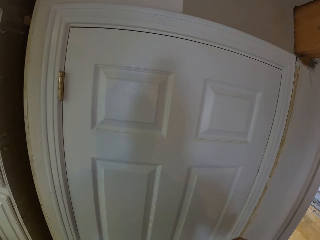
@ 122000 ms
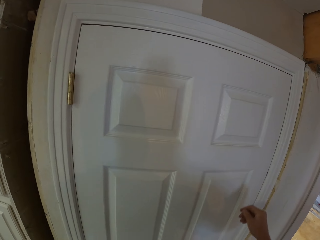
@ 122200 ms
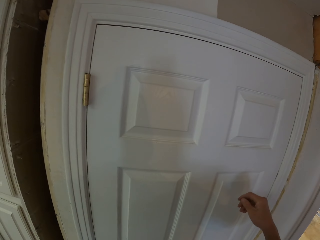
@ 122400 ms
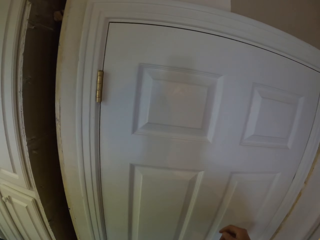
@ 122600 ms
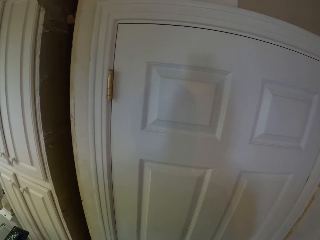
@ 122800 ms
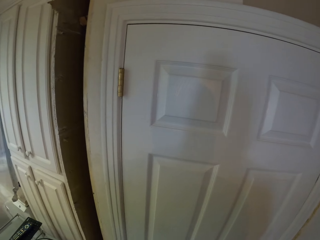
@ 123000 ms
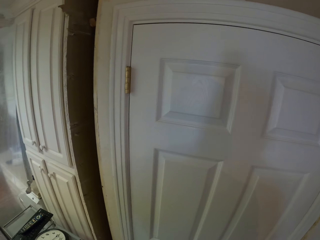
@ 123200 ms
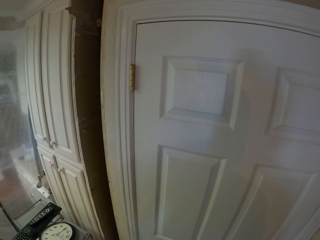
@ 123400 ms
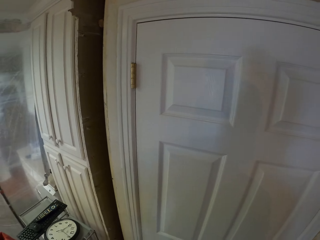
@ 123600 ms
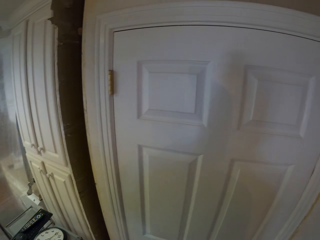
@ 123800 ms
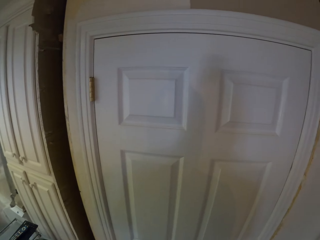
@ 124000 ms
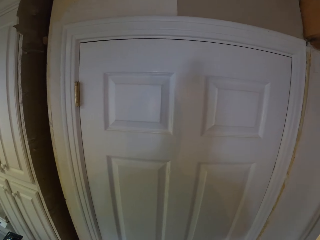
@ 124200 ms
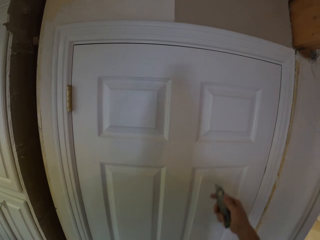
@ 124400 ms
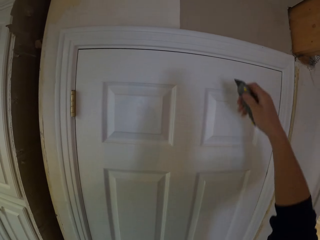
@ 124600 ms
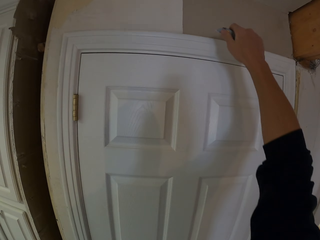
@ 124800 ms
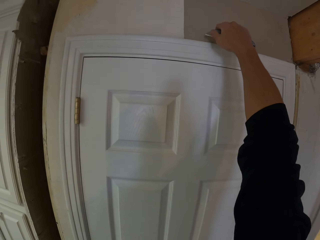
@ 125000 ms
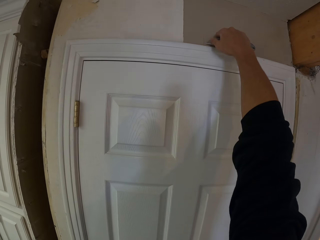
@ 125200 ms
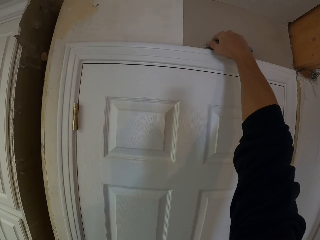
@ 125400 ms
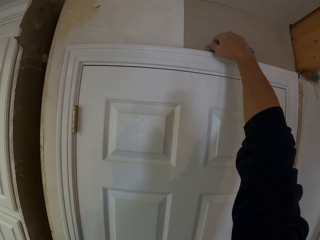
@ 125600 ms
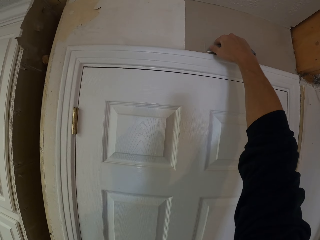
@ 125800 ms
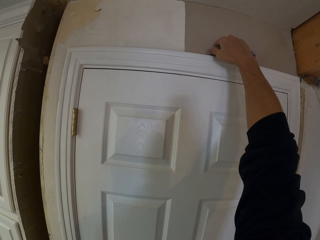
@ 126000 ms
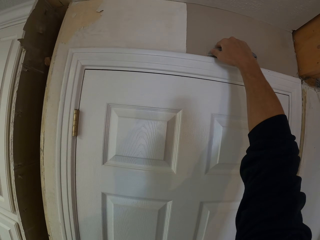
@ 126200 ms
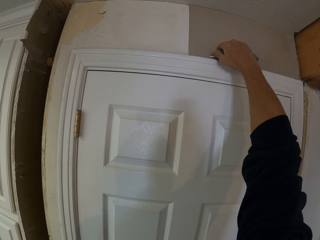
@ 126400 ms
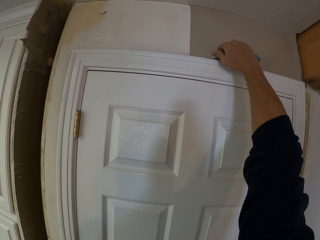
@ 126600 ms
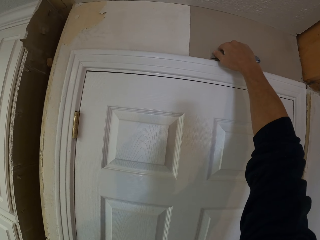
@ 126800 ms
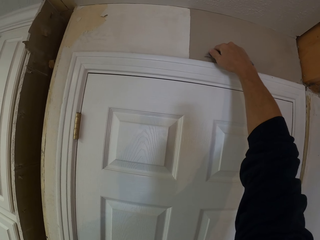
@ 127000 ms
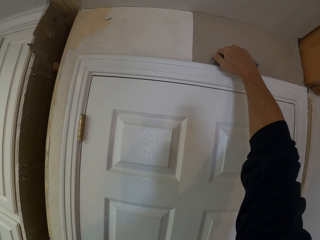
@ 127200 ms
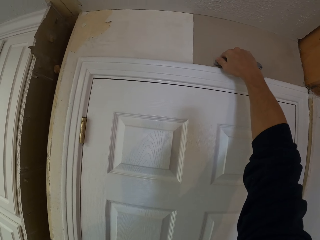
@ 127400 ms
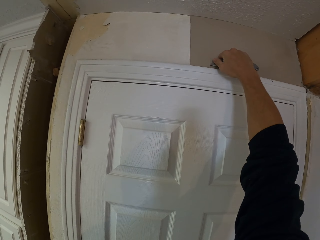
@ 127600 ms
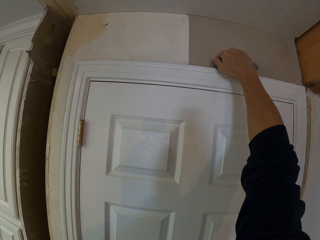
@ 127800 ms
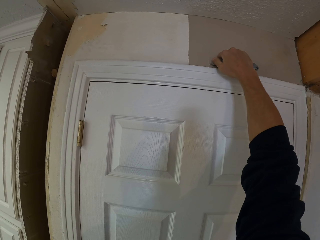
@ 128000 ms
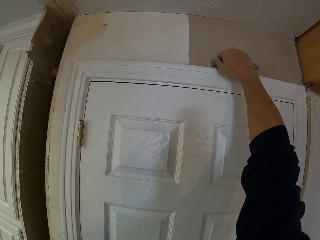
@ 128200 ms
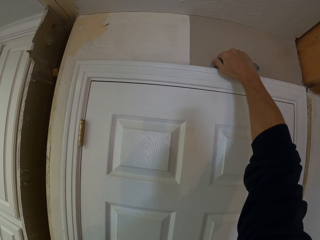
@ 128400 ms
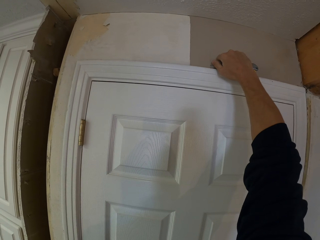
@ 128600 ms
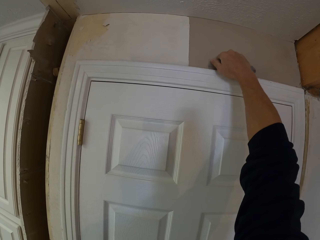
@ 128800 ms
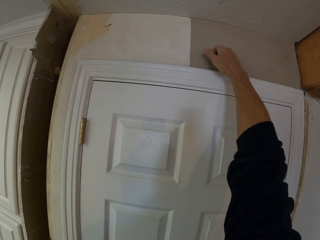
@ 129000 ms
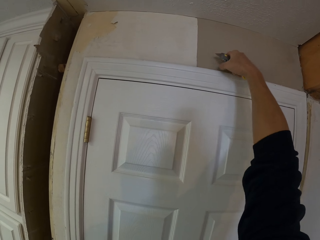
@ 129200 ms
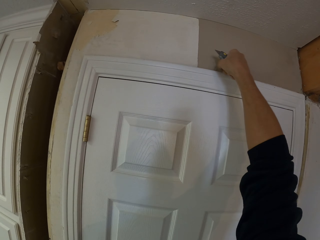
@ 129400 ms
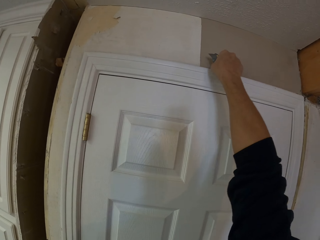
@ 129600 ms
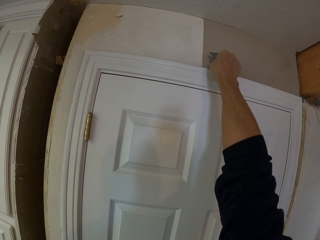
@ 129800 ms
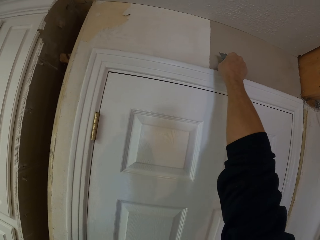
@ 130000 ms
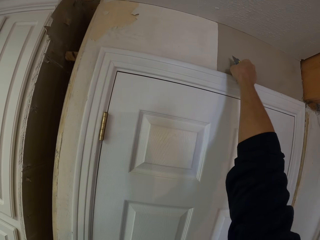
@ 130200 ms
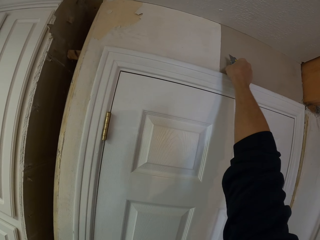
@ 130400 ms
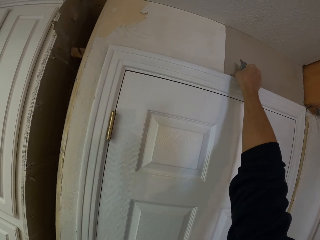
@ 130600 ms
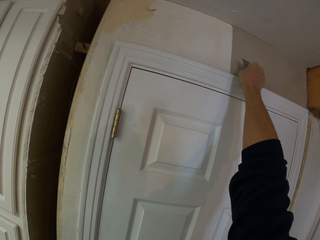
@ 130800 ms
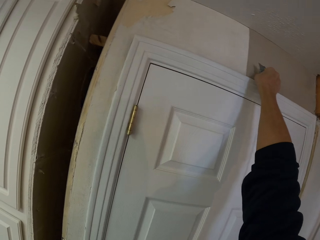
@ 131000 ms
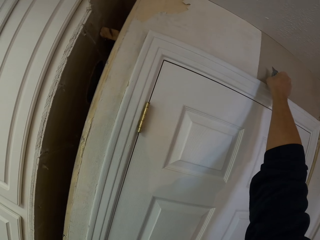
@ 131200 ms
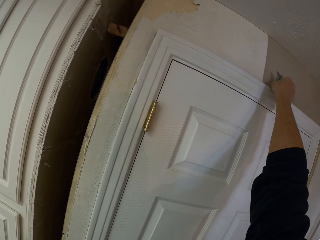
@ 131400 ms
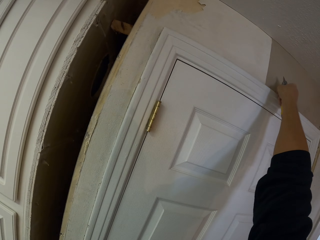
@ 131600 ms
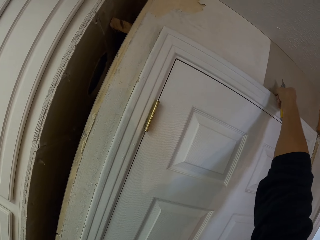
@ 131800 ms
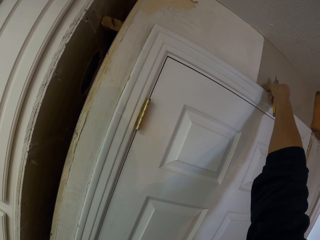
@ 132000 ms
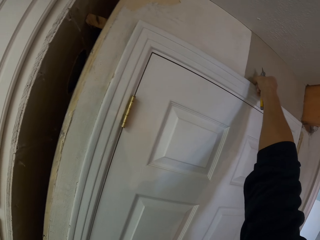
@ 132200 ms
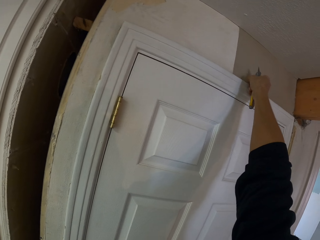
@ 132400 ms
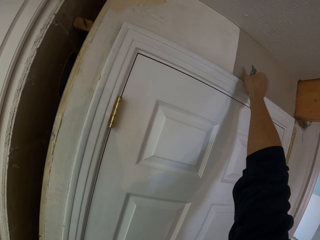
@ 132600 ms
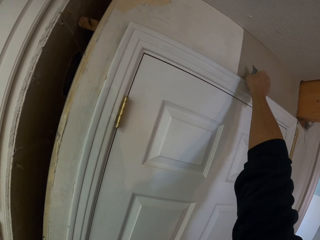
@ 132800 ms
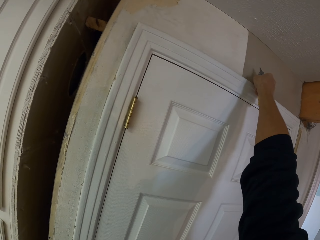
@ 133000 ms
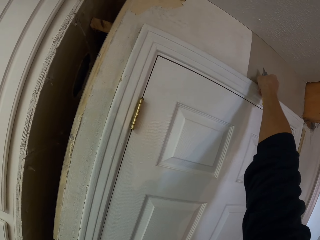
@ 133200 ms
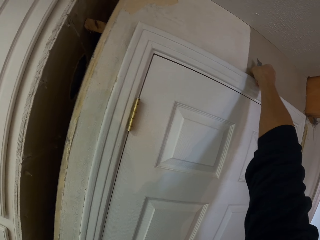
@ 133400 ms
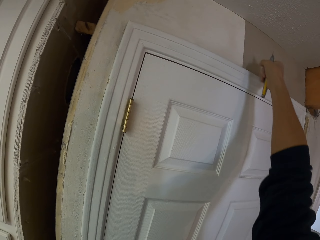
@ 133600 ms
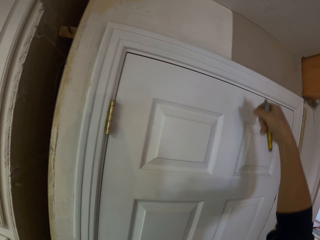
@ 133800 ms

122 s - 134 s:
The camera wearer lifts his hand. He lifts his hand again. He cuts the wallpaper with a pocket knife. He peels the wallpaper.

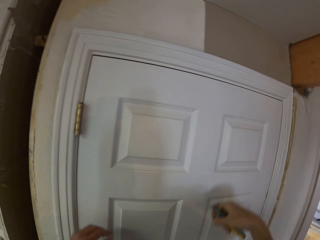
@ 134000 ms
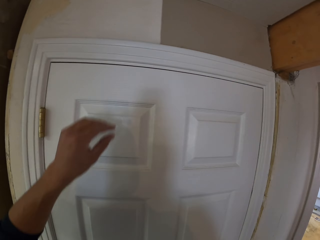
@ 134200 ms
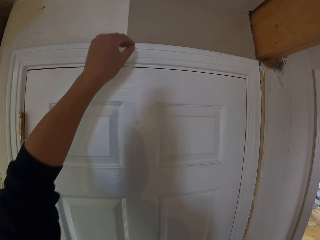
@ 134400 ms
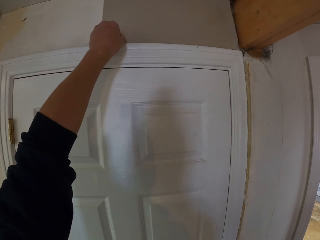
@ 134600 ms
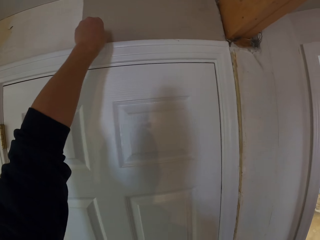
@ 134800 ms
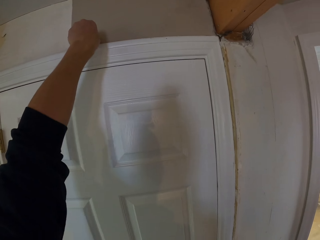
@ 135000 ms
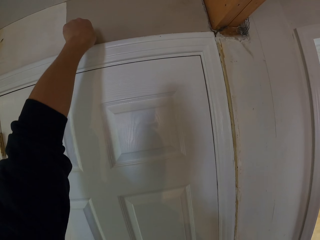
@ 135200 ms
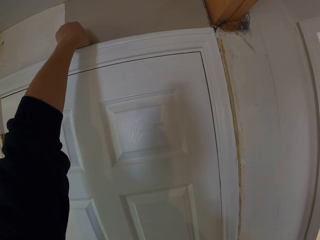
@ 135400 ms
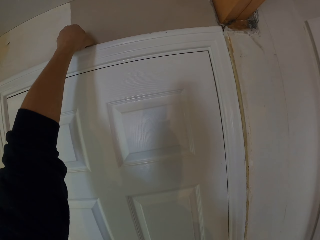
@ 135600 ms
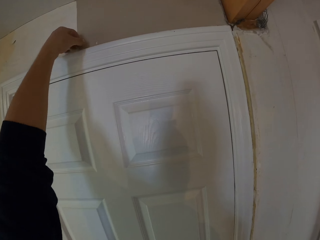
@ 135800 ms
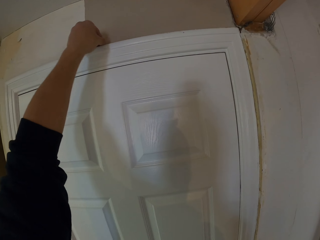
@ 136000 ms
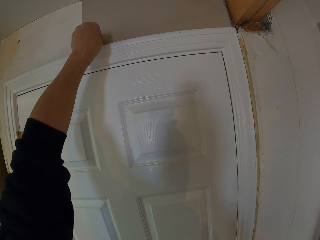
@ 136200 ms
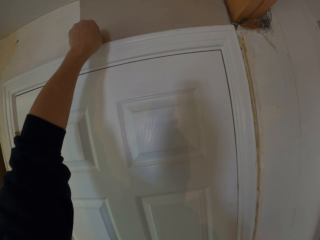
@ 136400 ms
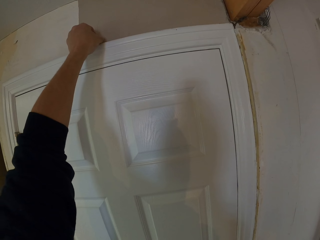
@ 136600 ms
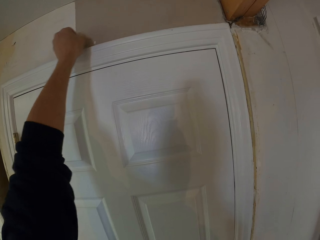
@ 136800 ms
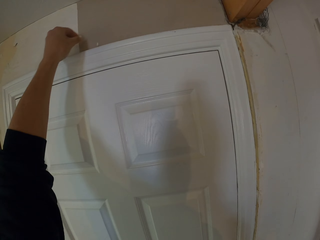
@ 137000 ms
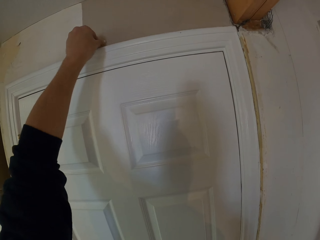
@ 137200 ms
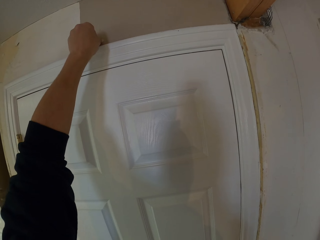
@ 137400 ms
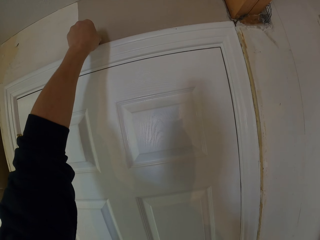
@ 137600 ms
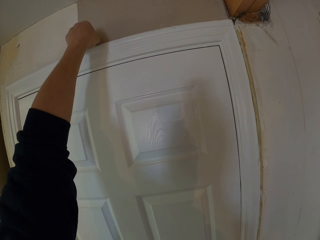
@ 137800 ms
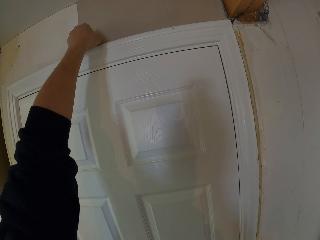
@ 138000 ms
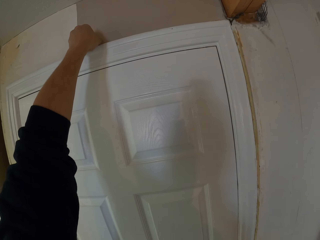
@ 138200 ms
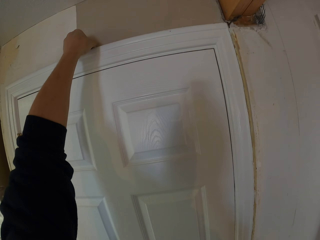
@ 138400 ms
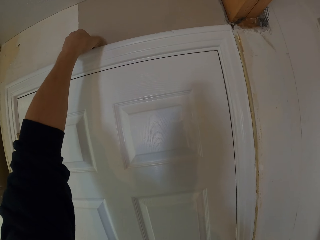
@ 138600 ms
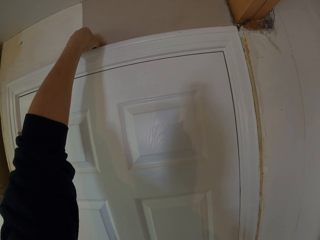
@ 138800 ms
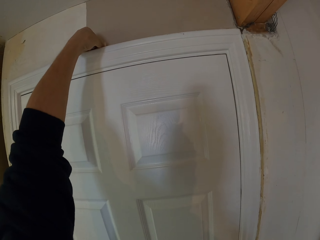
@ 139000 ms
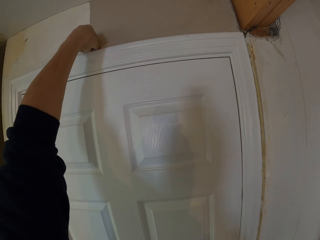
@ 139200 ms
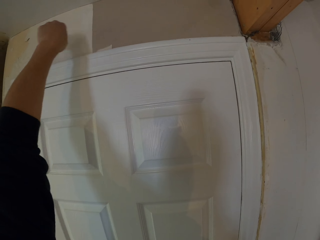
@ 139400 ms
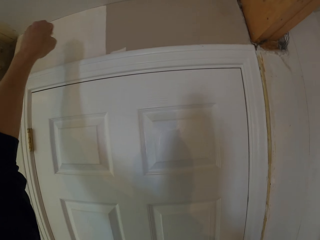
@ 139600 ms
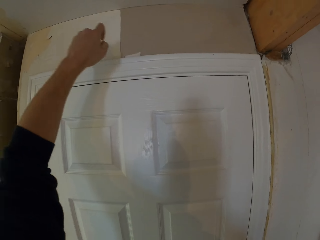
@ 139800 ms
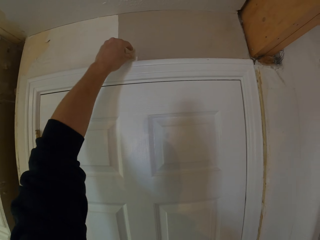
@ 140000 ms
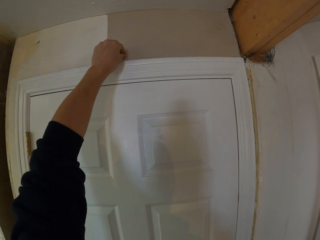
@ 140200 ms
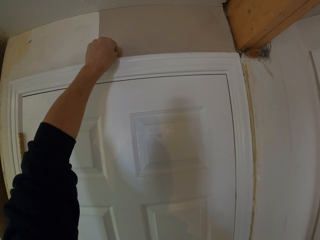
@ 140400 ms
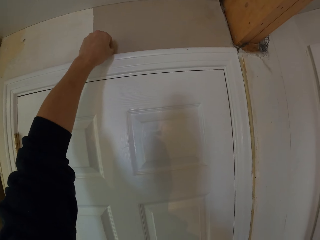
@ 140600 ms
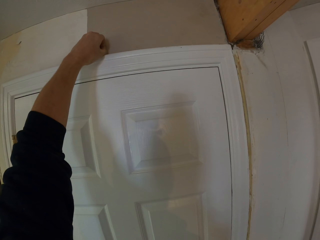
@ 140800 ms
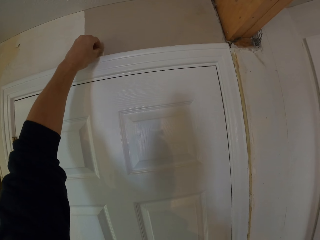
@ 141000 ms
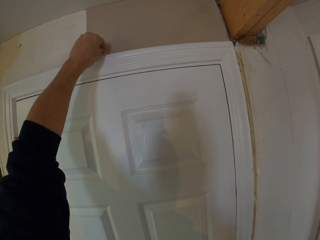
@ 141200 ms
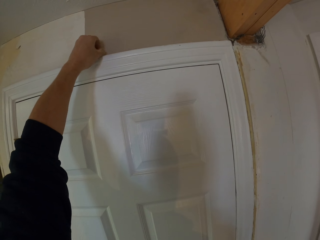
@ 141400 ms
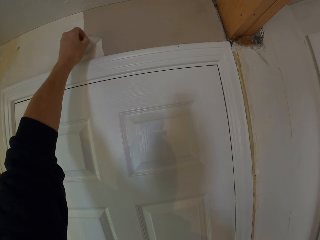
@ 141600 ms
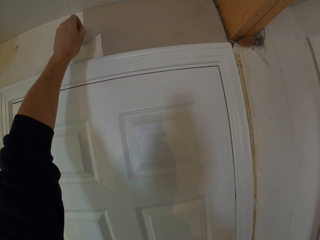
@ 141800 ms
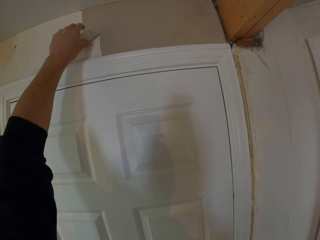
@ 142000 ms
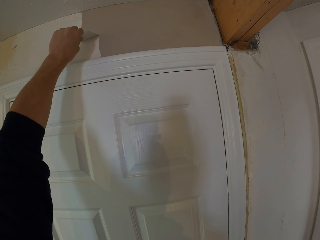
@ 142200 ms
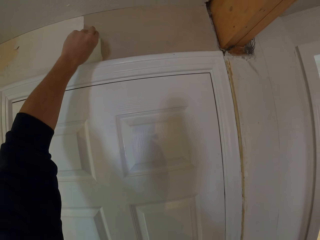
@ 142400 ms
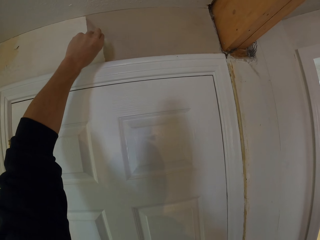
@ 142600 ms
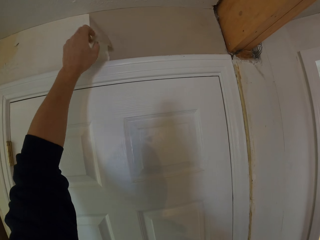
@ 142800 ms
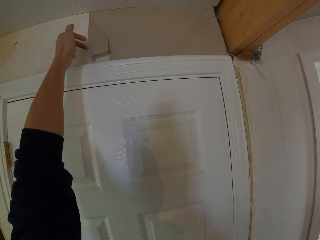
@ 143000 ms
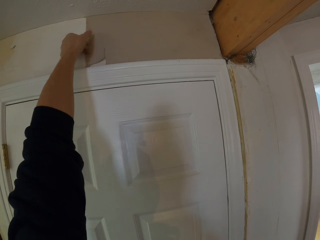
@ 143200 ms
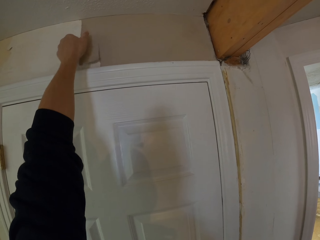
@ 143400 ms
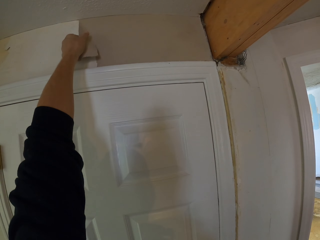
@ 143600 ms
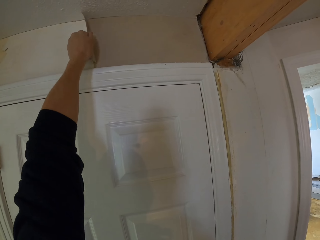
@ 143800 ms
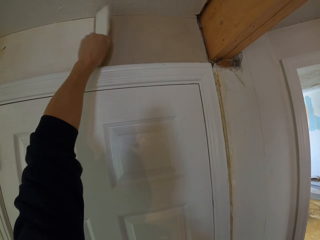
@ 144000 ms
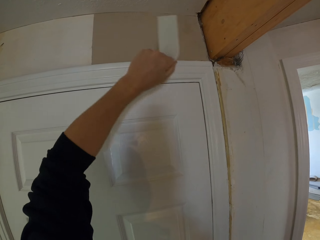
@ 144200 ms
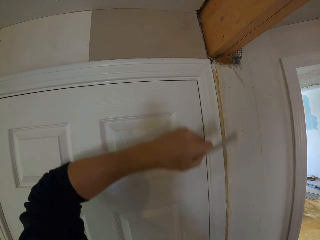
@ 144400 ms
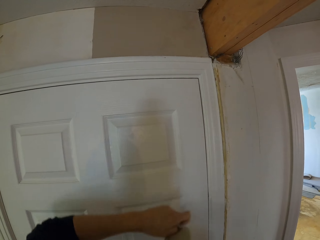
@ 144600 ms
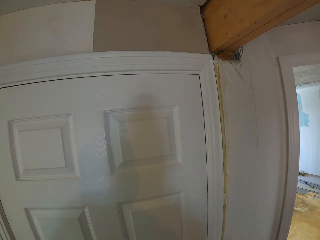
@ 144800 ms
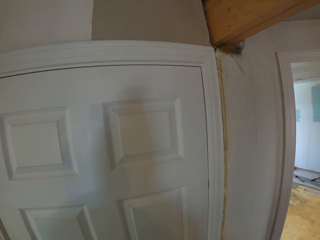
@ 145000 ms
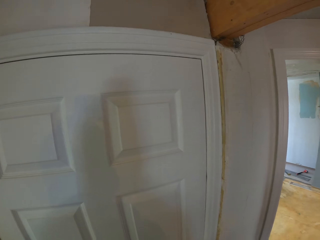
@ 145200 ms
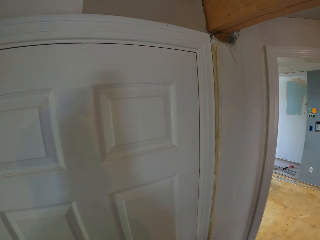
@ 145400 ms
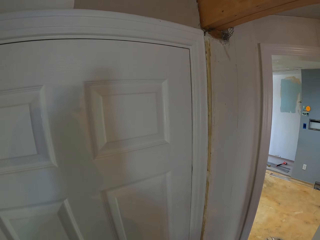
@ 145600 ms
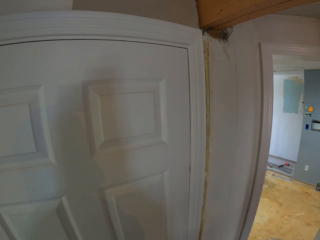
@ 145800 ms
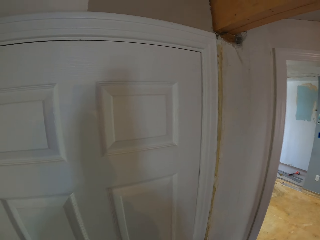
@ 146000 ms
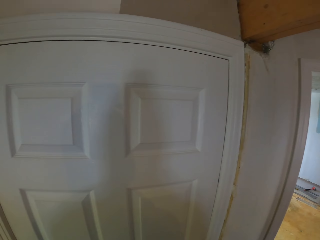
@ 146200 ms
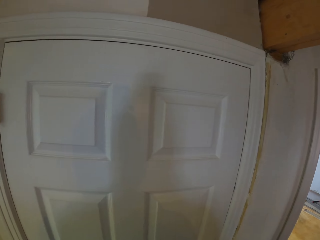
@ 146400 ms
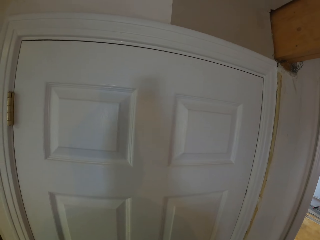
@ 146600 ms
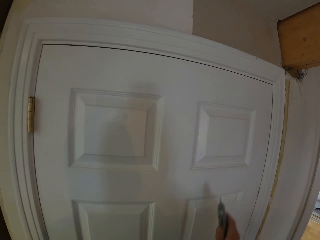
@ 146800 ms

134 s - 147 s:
The camera wearer lifts his hand. He peels the wallpaper. He peels the wallpaper again. He looks around.
